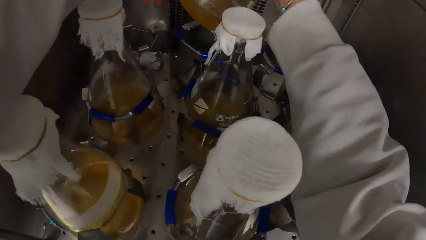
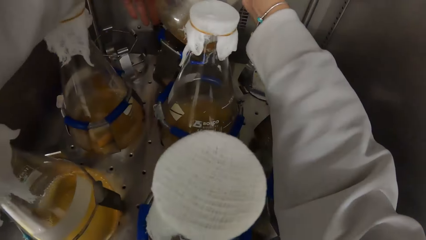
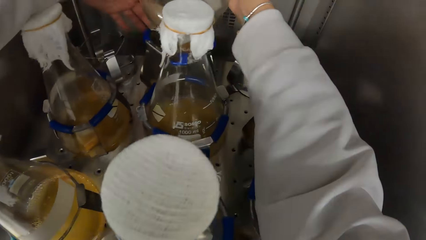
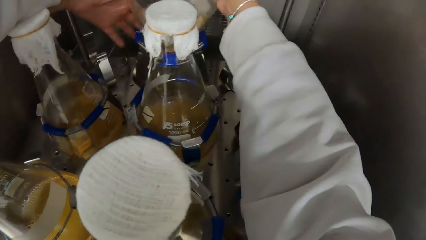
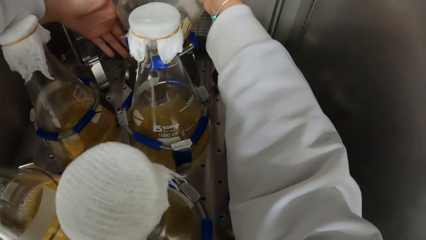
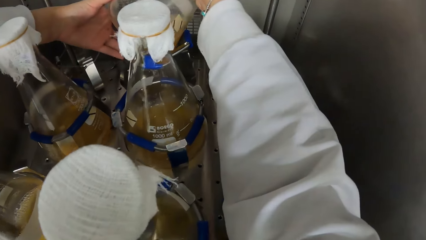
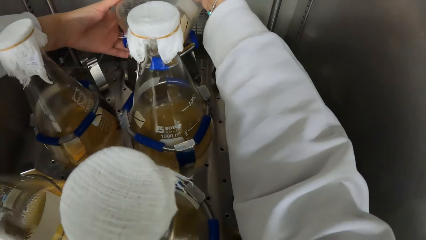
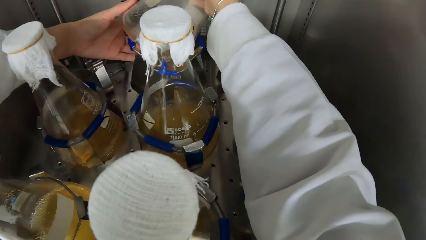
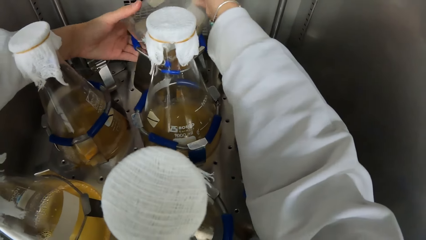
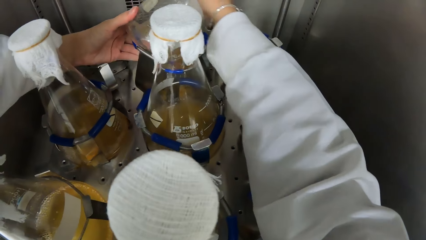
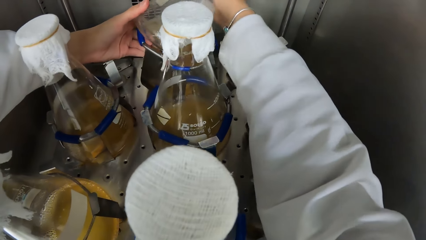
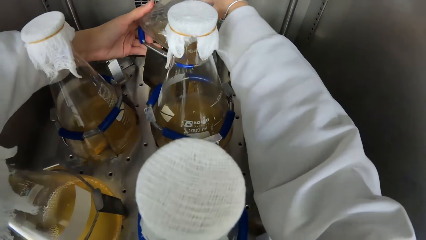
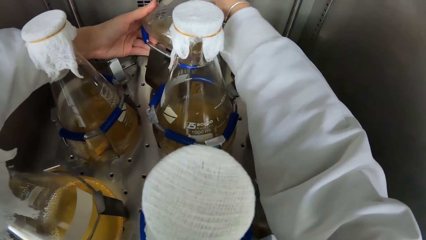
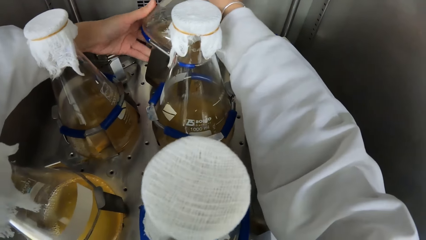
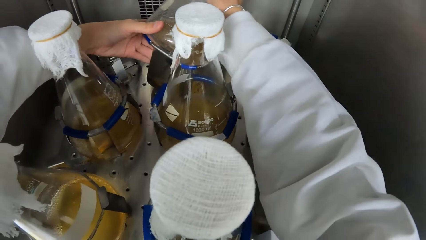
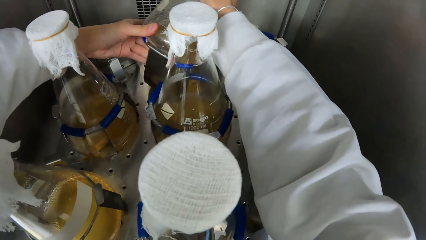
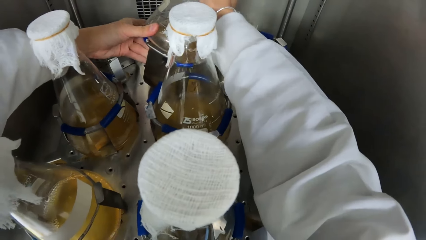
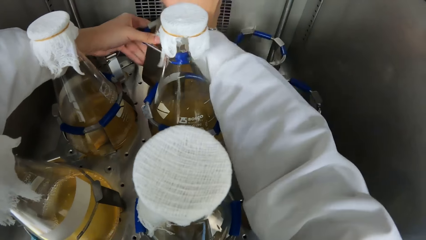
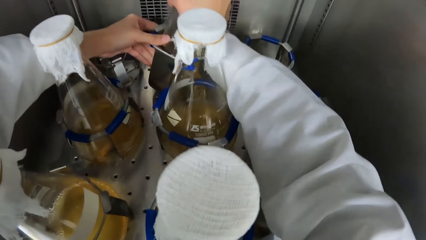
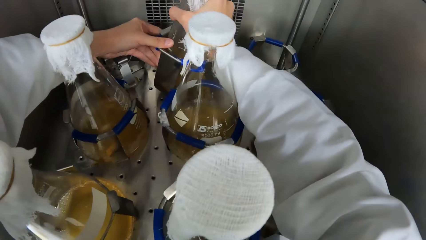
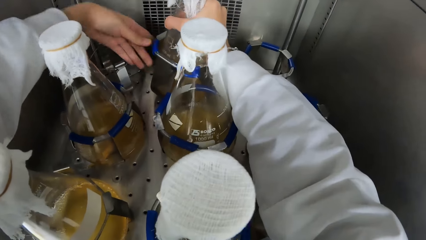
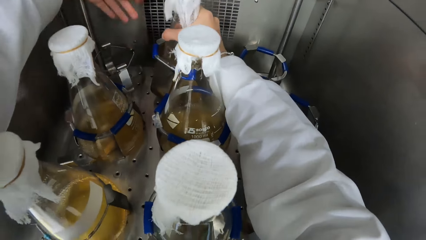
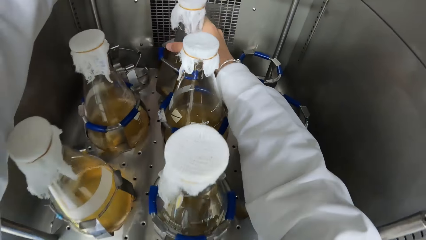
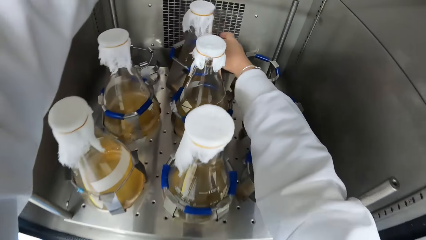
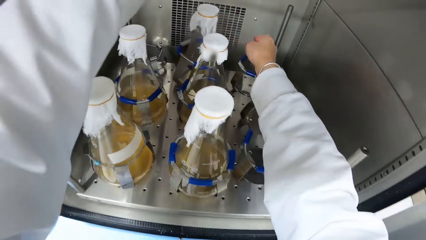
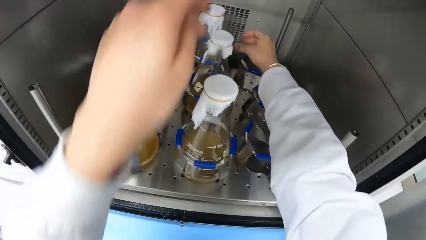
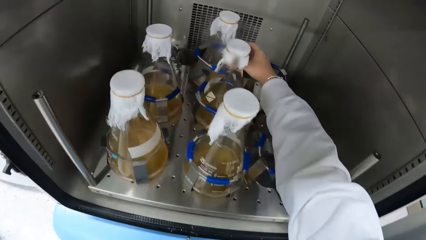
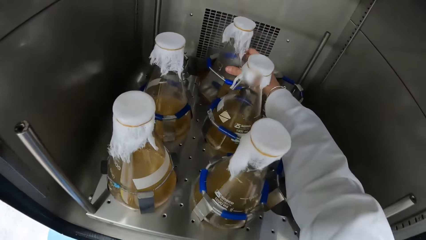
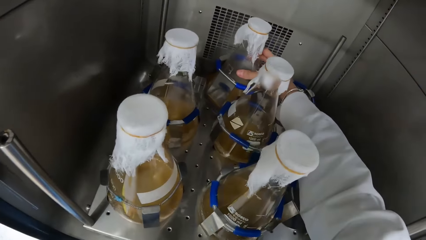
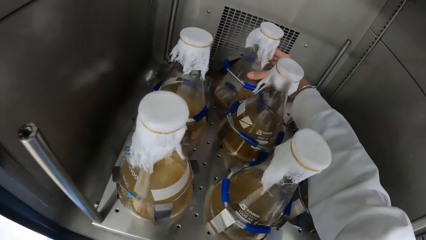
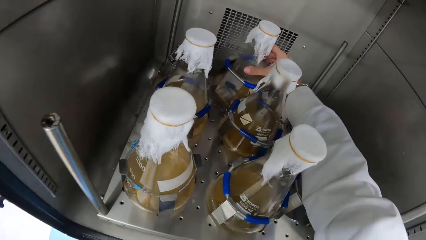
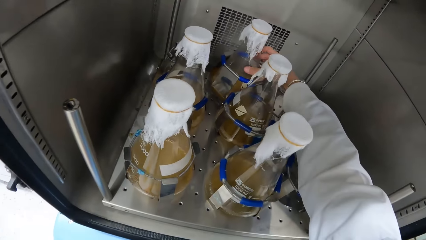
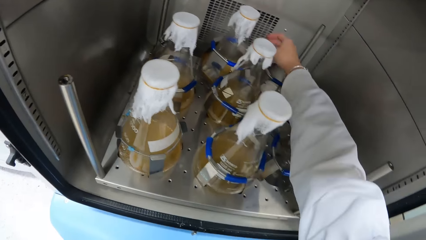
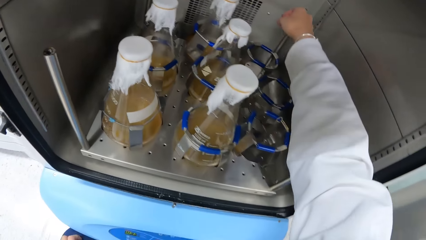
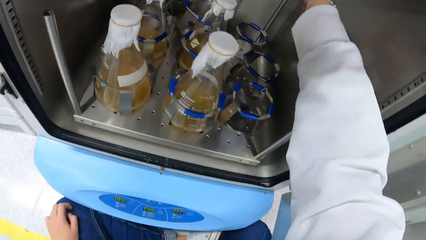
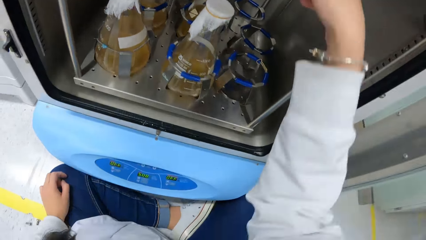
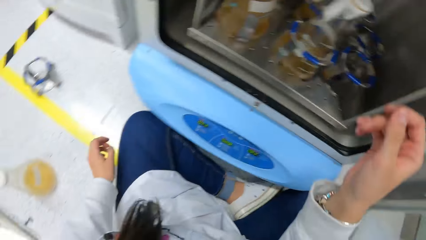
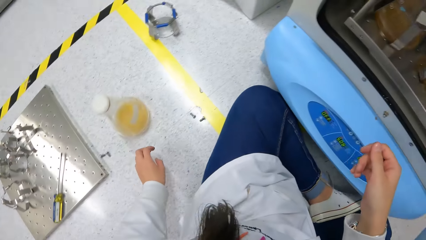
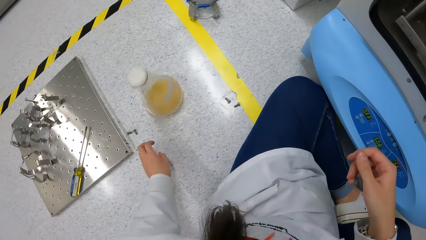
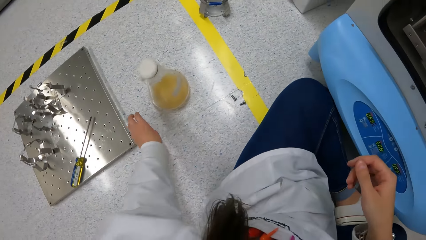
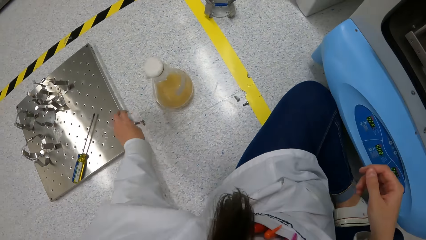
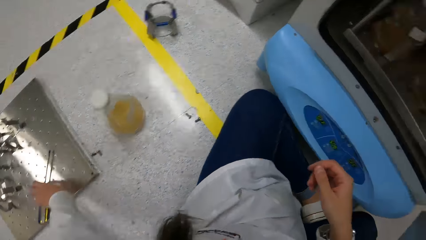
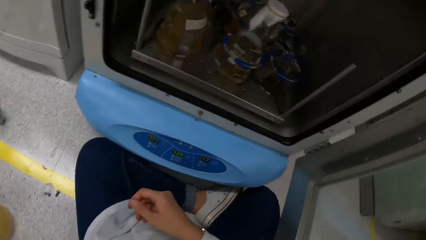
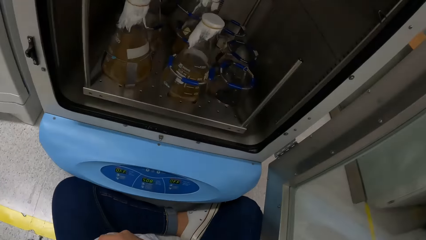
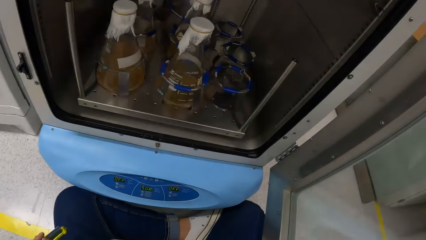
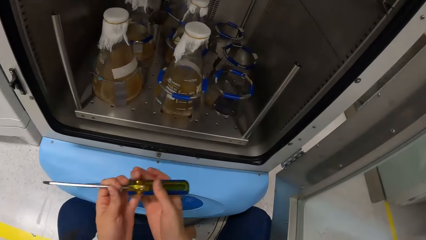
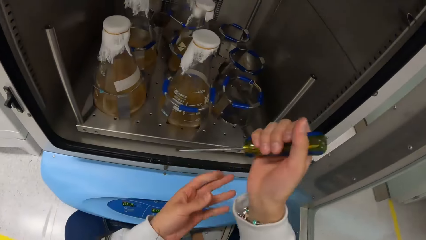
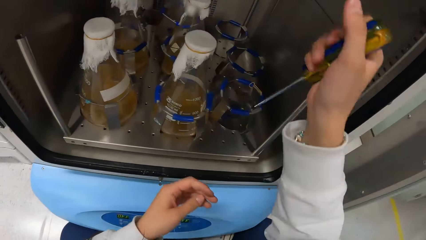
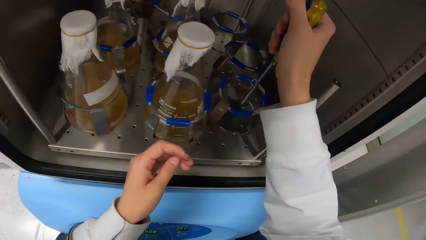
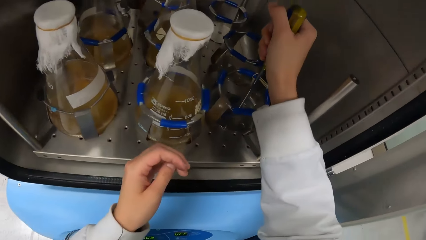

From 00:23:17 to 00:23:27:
The camera wearer places the flask in her right hand into a flask holder in the incubator. She adjusts the conical flask in the flask stand in the incubator with her right hand. She picks up the screwdriver on the tray on the floor with her left hand. She passes the screwdriver in her left hand to her right hand.

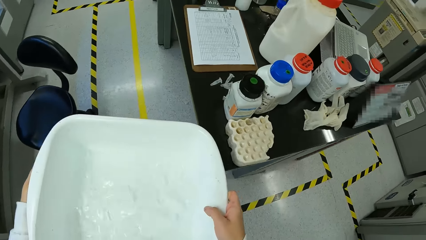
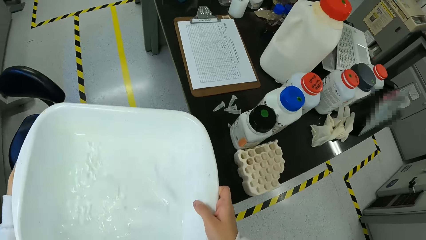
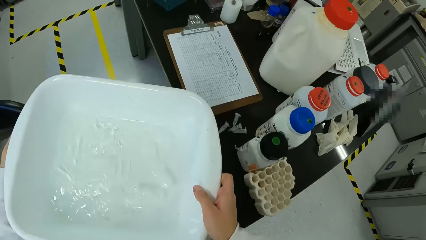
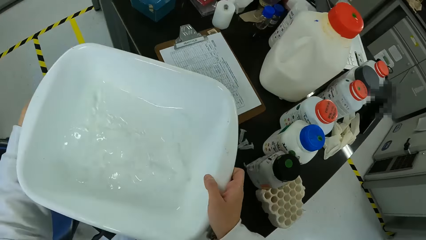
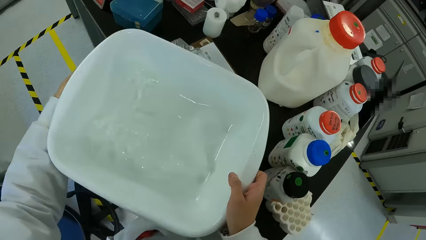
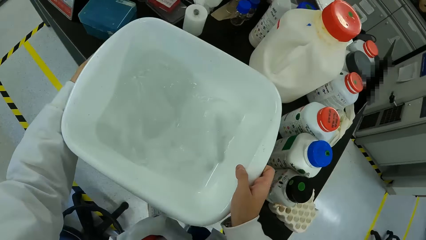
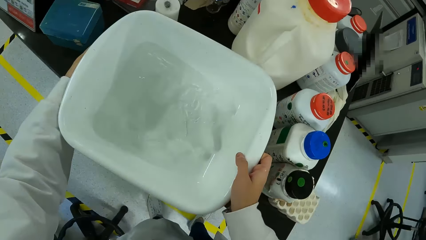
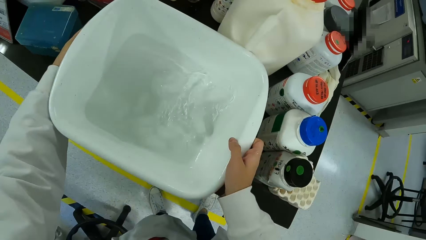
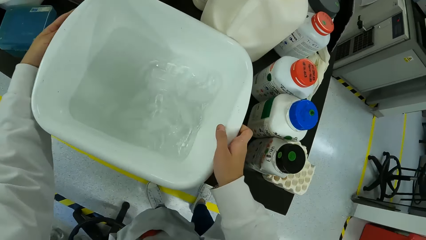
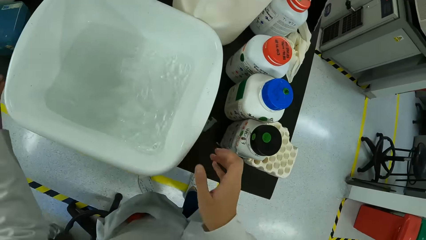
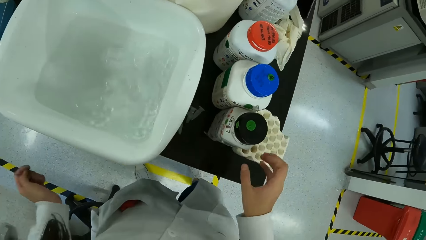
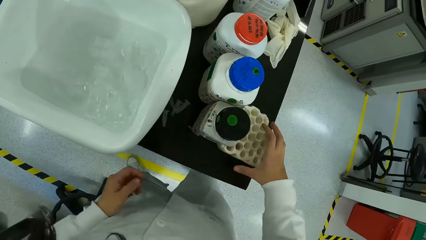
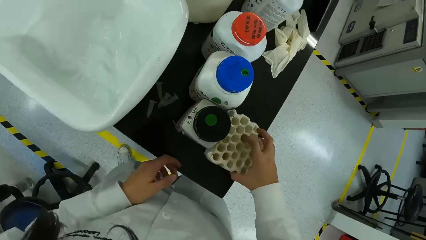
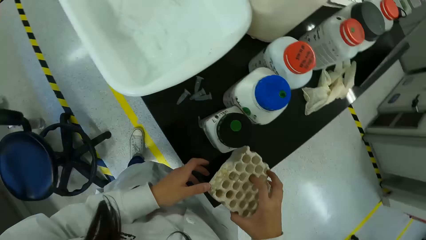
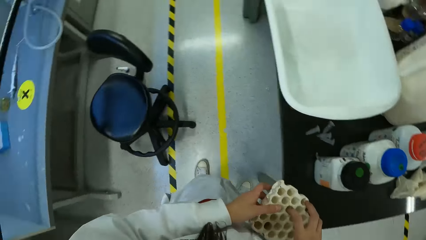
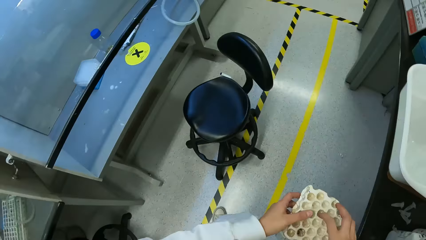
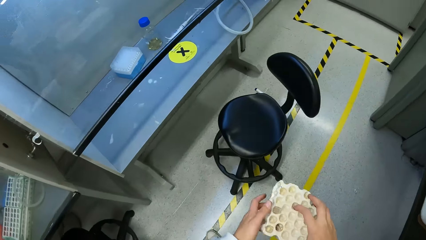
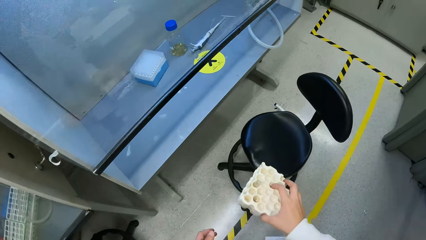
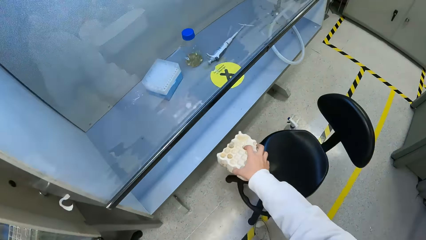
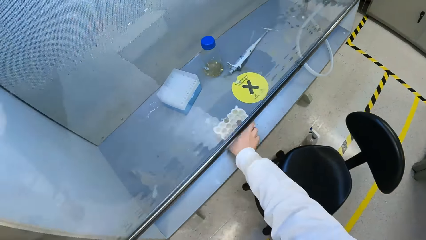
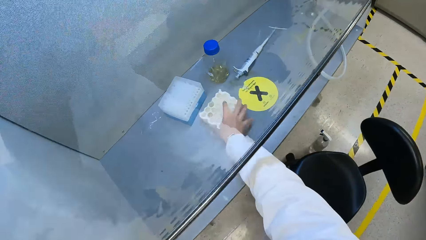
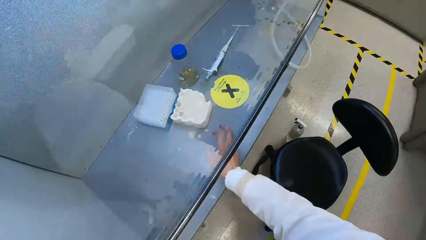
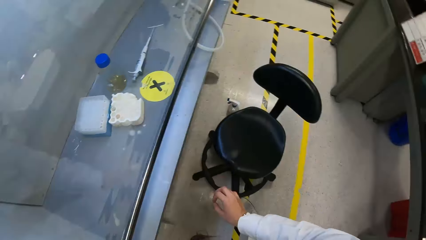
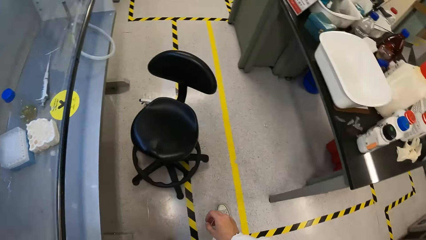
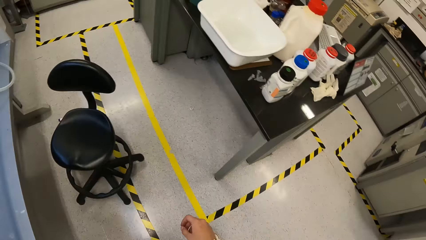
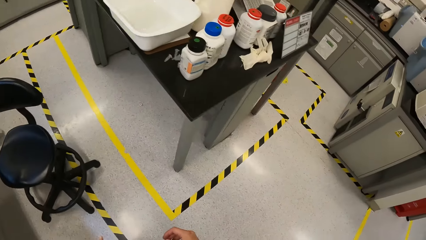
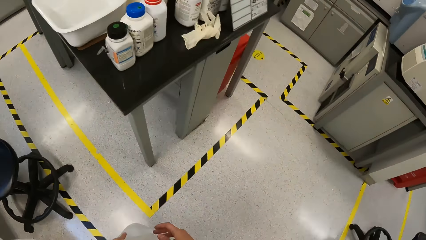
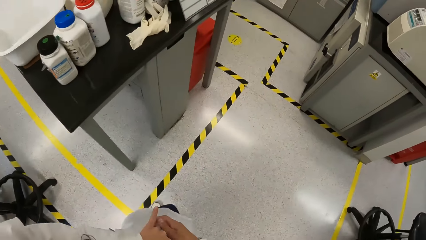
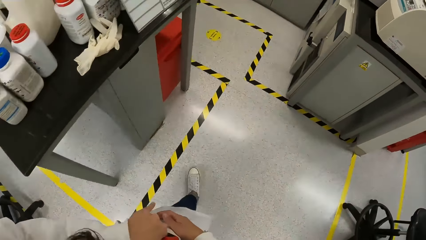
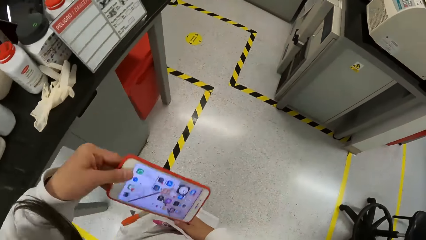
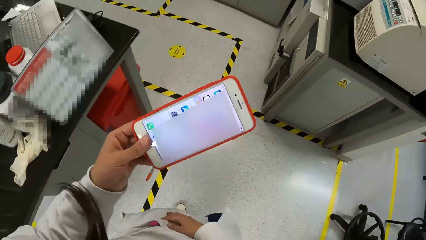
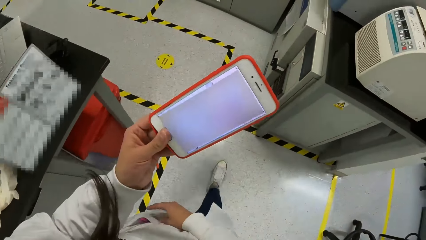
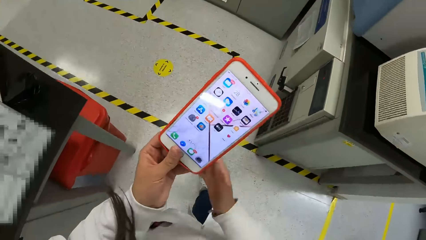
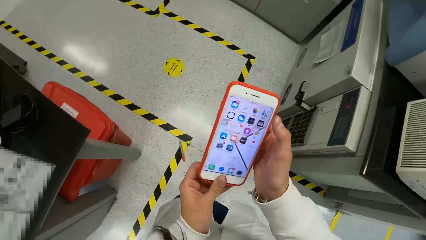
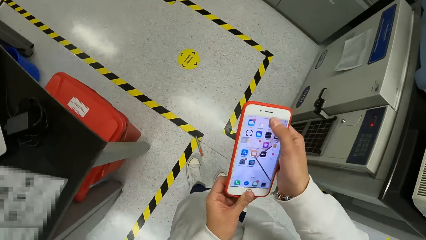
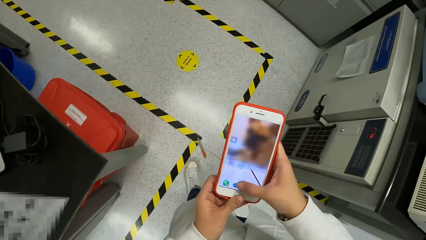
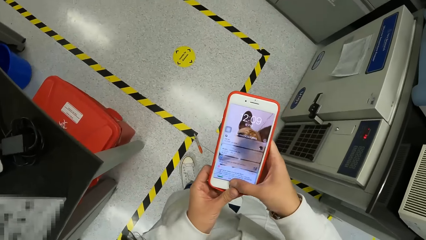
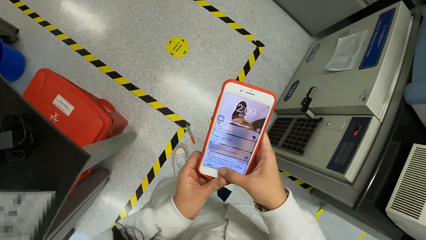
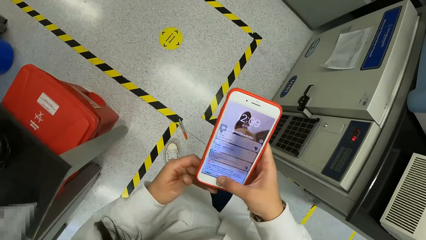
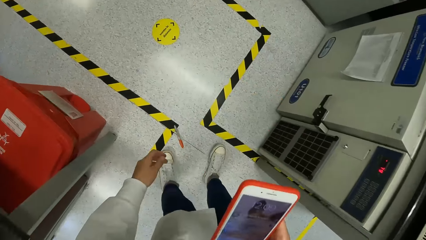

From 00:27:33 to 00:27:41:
The camera wearer drops the white container in her hands on the table. She picks up a test tube crate from the table with her right hand and holds the test tube crate with both hands. She puts the test tube crate in her right hand into a booth. She picks up a phone from her pocket with her left hand. She holds the phone with both hands. She walks.
